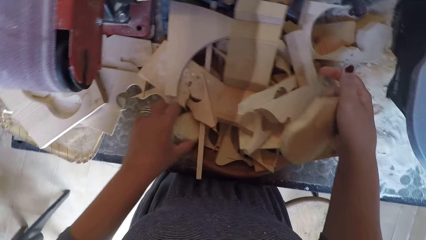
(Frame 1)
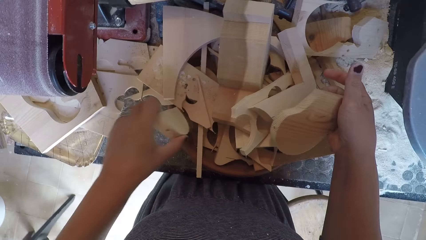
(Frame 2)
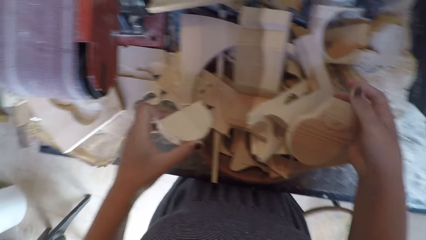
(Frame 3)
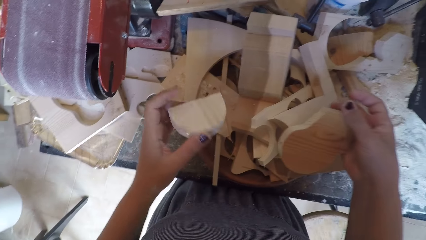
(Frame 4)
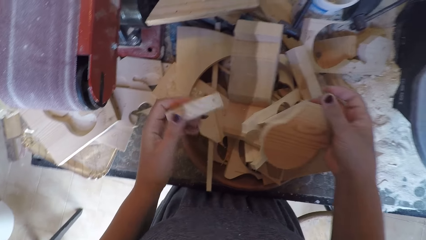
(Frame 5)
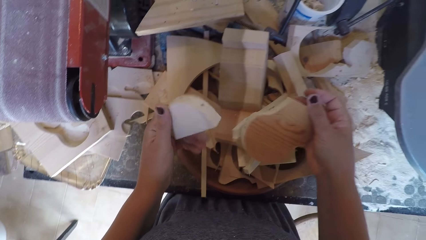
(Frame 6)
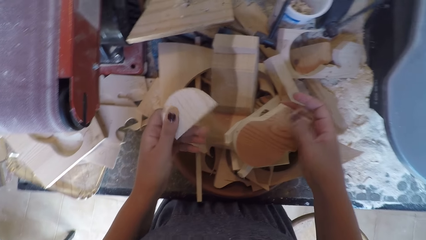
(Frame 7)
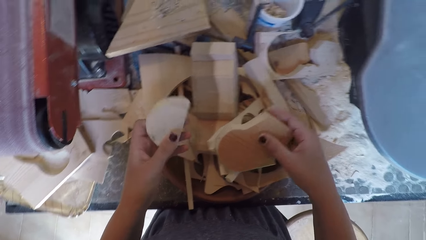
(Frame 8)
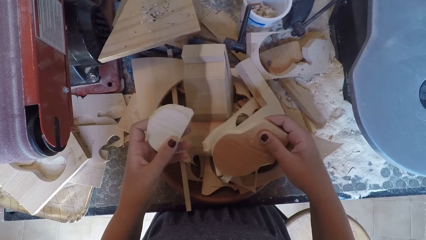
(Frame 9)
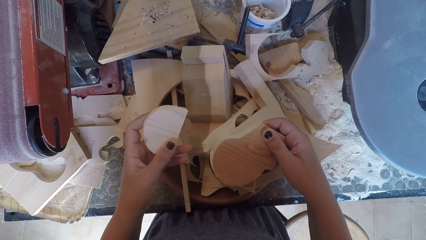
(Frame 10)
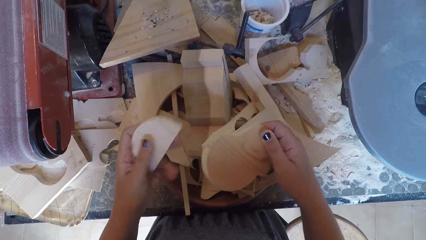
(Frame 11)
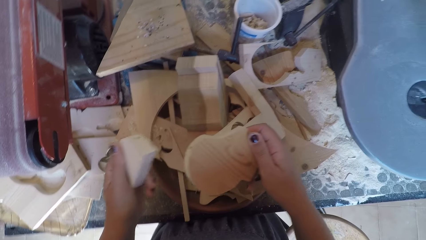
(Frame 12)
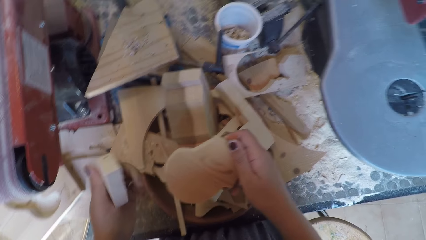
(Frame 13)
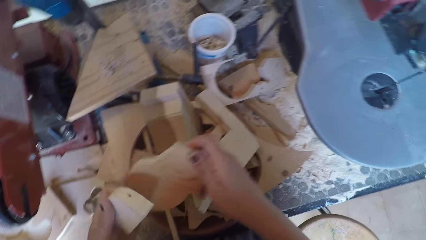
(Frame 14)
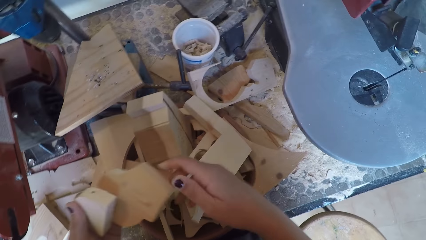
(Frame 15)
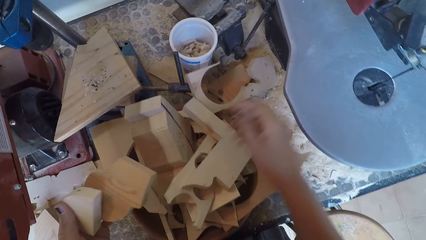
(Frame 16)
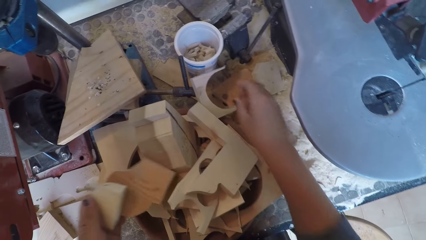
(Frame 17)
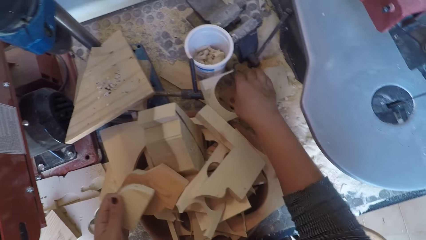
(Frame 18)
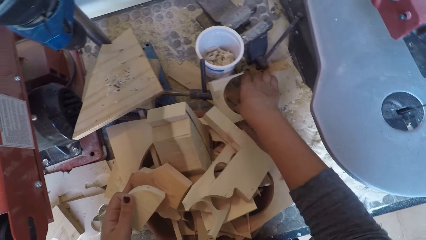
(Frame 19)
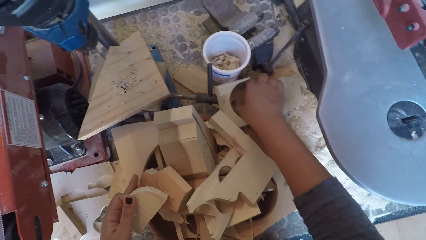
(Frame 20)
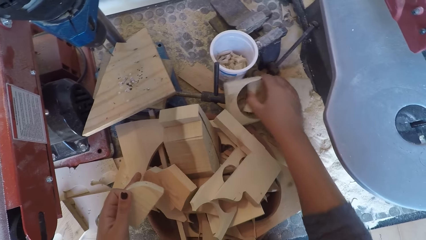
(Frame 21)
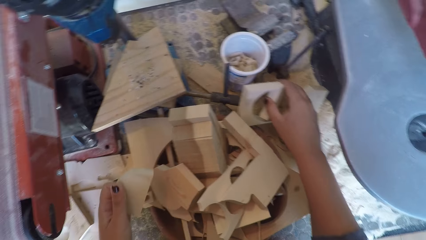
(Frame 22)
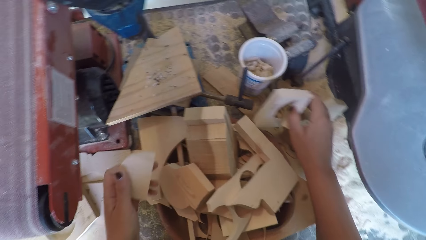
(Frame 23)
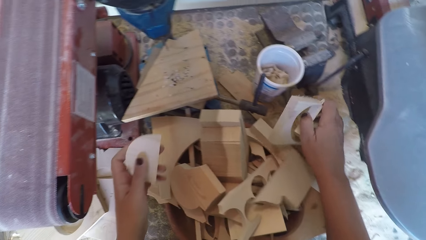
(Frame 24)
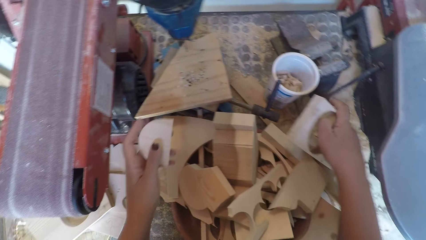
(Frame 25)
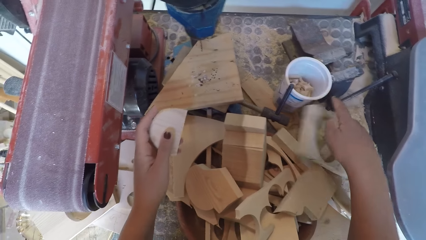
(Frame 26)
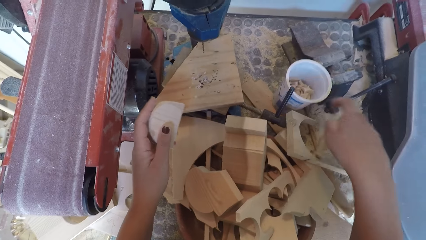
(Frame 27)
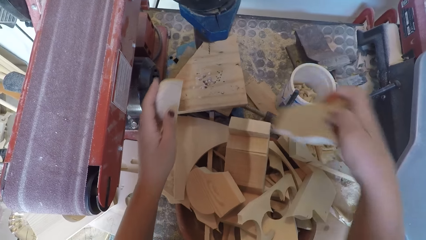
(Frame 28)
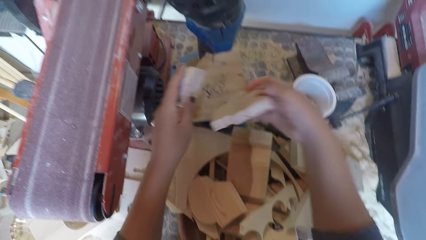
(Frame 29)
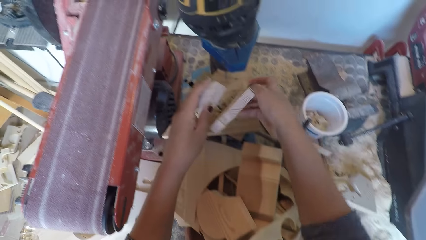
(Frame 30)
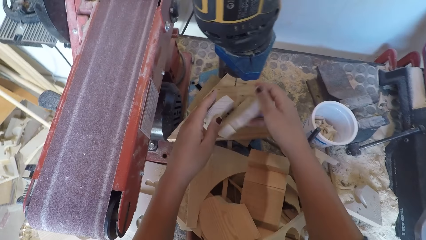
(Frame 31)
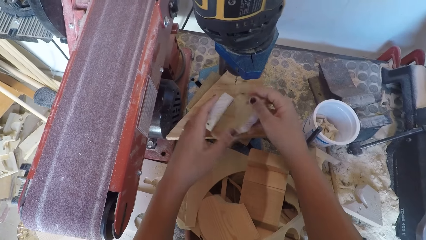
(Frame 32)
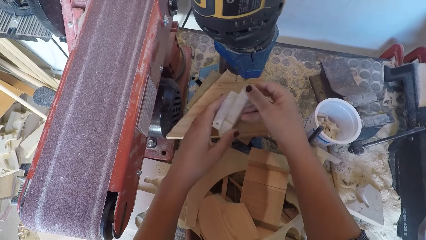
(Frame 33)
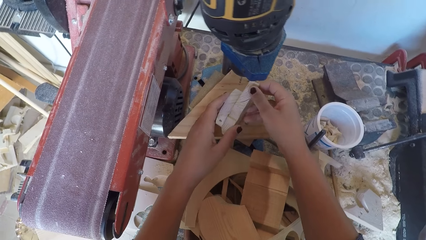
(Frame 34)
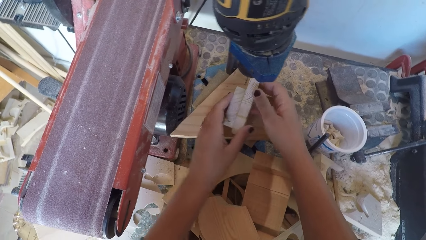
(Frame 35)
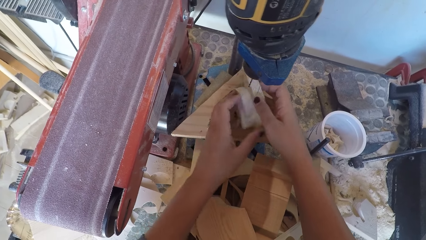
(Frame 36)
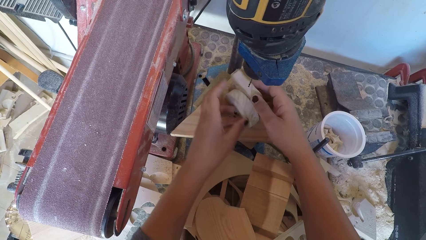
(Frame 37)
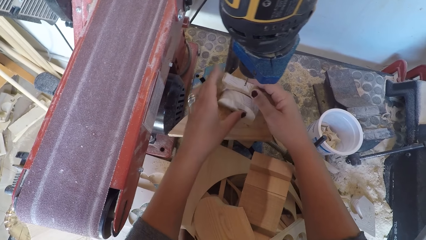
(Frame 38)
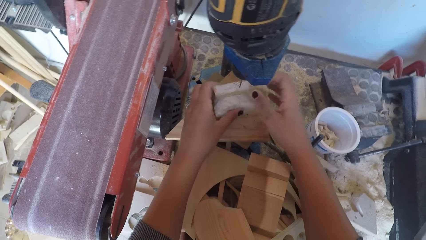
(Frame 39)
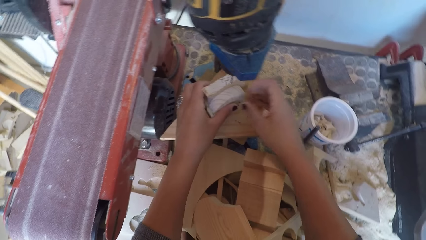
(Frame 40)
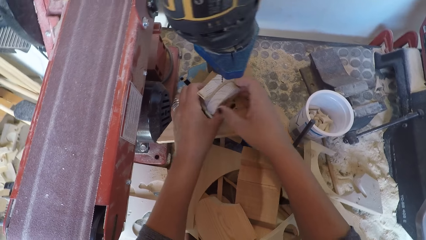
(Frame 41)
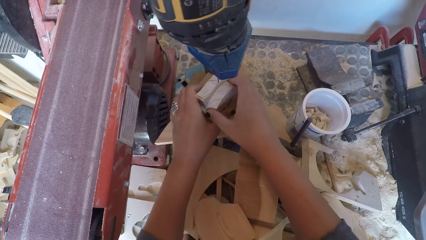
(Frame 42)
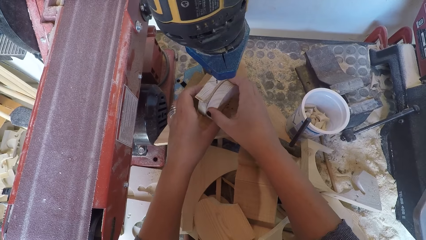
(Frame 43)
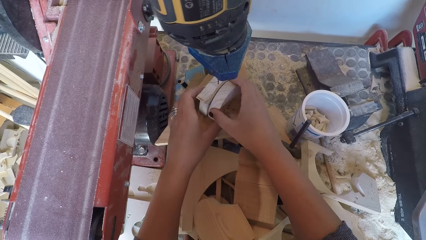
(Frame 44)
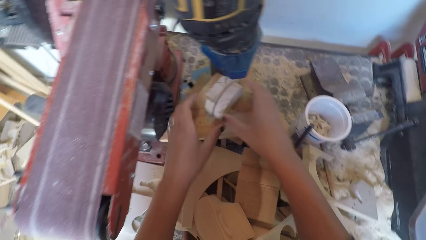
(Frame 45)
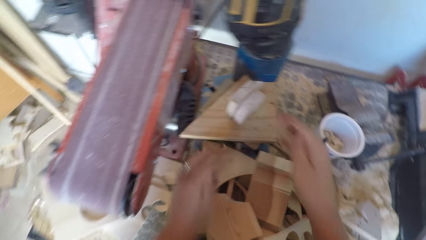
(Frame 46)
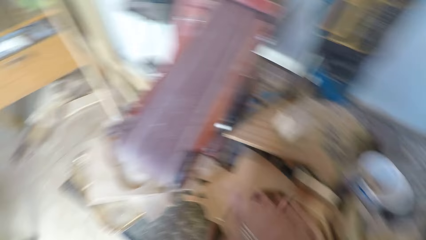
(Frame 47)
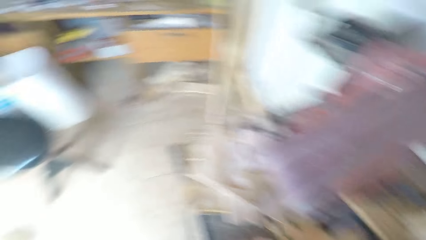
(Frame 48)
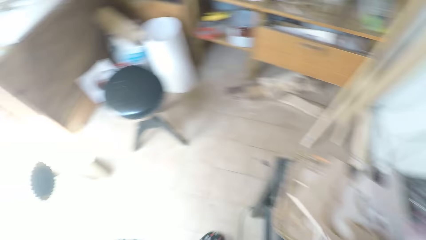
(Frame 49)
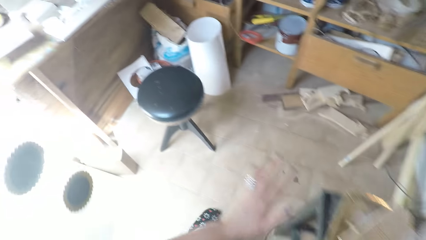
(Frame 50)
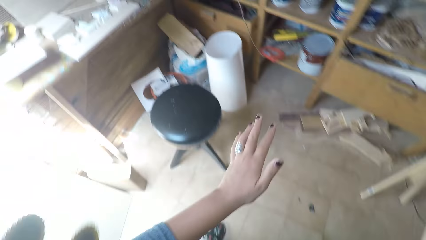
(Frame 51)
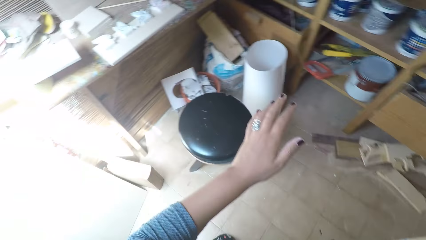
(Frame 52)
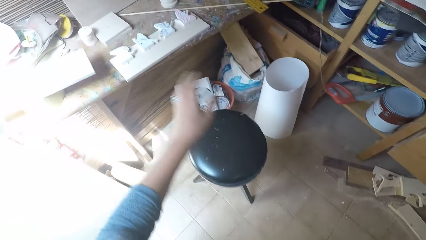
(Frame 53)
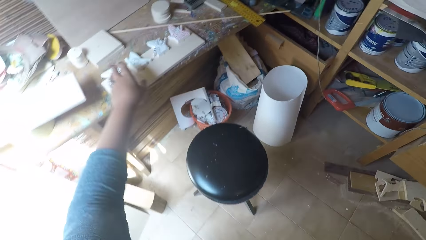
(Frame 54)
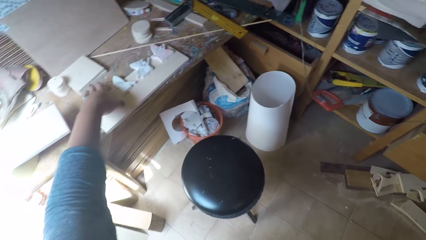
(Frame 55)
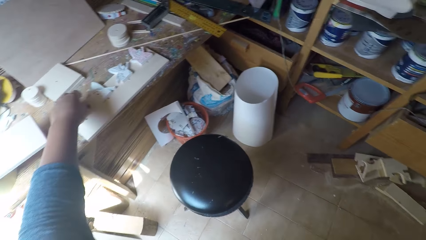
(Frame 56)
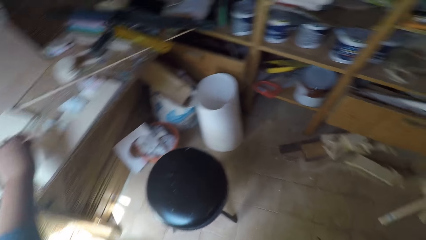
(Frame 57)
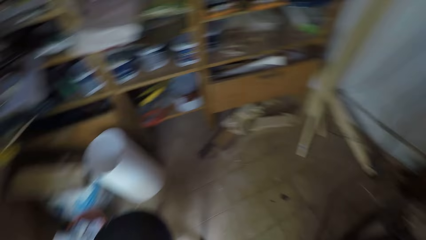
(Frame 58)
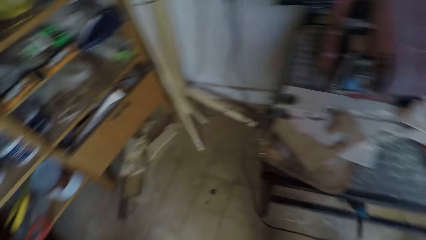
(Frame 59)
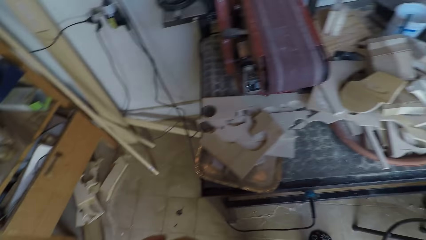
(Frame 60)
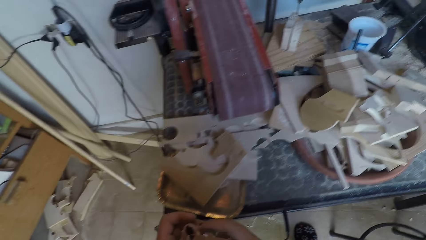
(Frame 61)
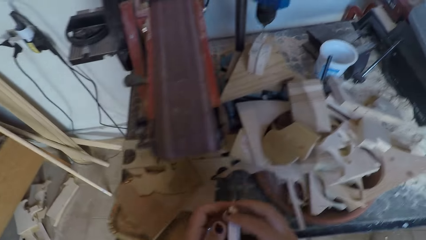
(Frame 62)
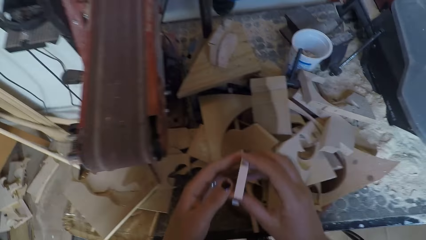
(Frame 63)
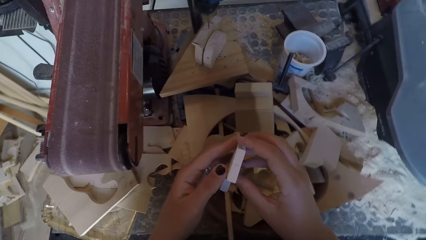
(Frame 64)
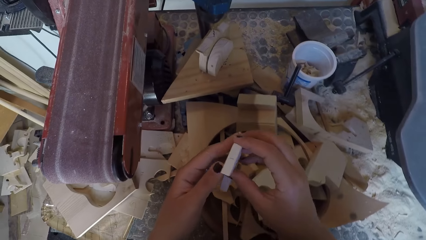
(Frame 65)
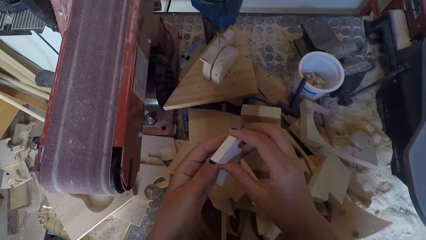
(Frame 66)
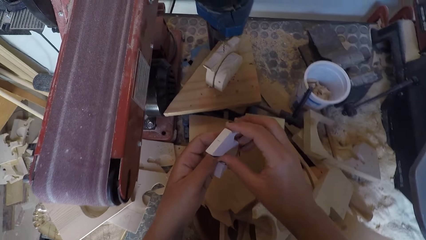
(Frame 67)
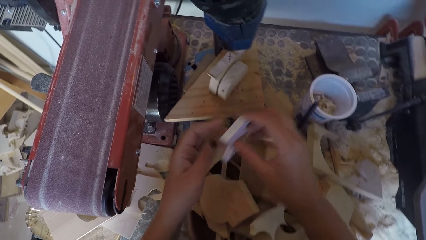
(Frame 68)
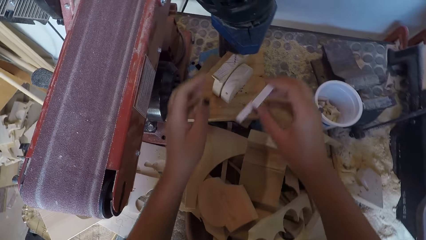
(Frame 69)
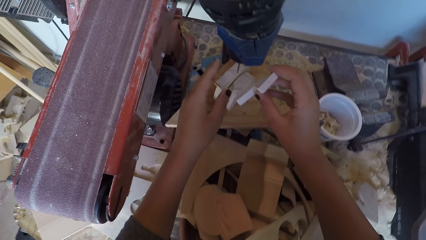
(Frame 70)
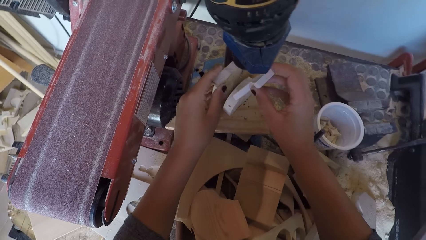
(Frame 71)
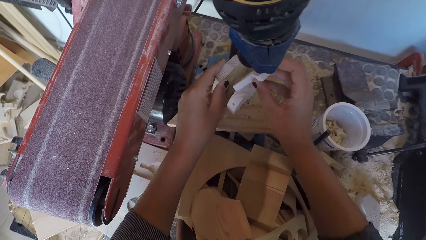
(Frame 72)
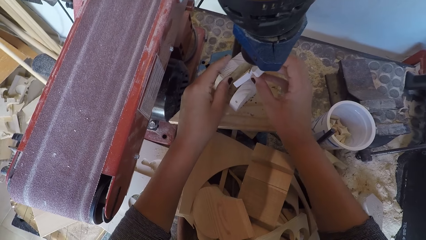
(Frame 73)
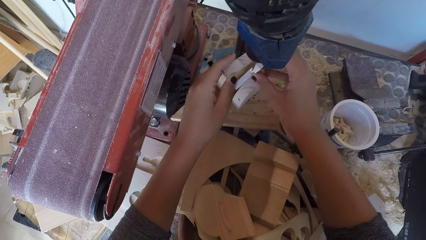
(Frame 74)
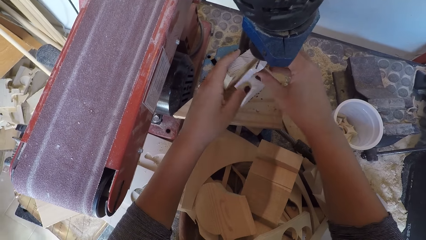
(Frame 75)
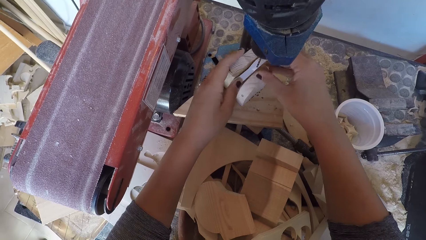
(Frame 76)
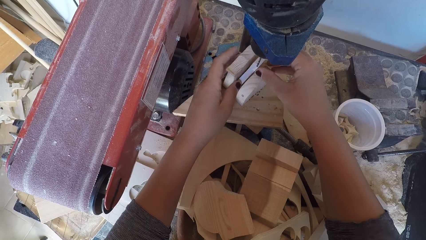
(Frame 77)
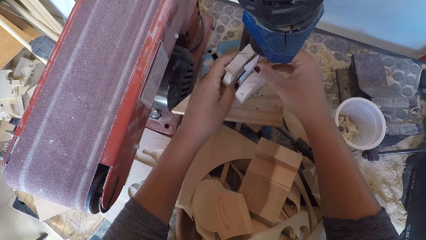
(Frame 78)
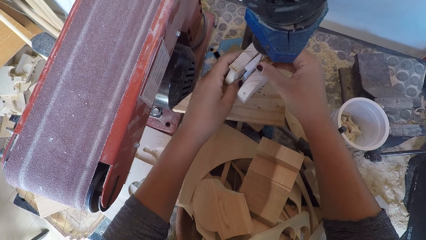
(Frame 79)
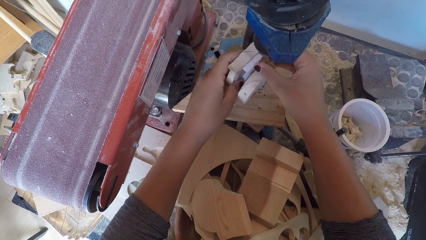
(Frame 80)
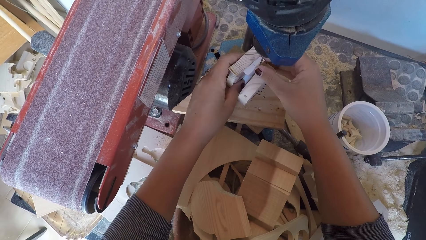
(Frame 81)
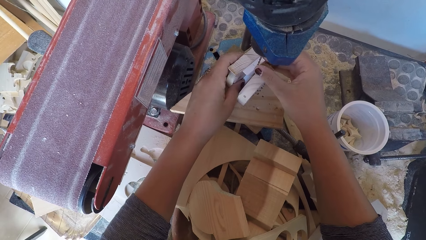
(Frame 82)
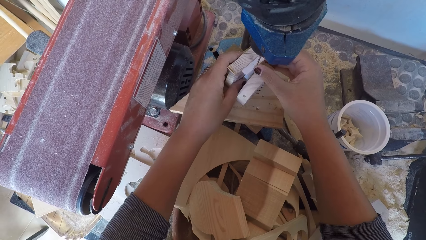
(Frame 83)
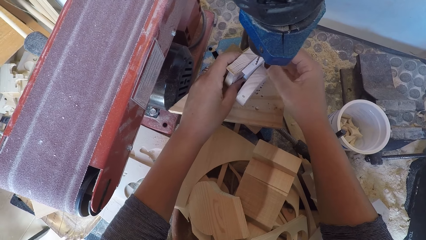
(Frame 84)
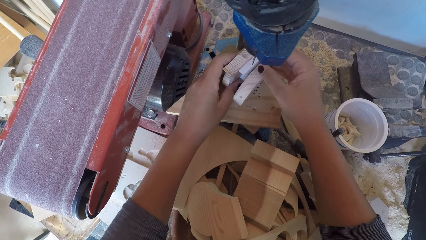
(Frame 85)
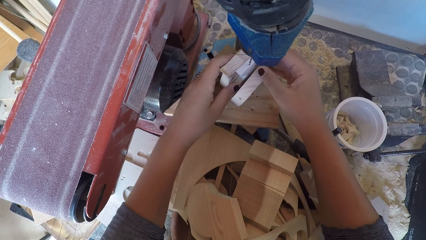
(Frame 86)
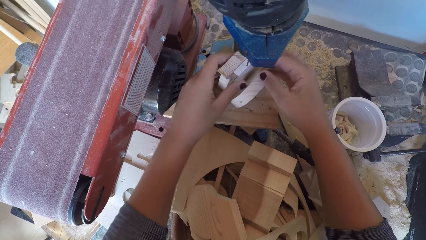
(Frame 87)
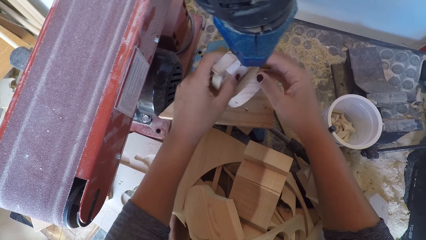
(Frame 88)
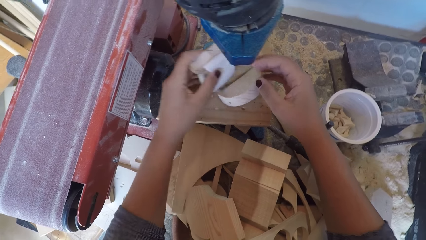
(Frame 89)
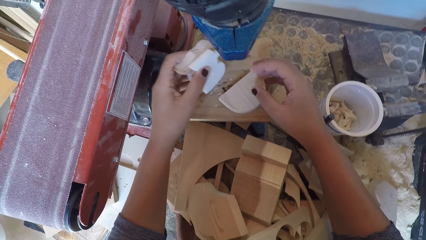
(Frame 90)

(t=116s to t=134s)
The camera wearer drops the wood on the work bench. They hold wood carvings. They pick another wood from the tray on the work bench. They place both woods on the drilling boards. They hold the wood carvings under the drill. They turn around and walk around. They pick a piece of wood carving or wood ornament on a piece of wood. They turn around. They hold the wood carvings. They place the wood ornament on the drill board.
